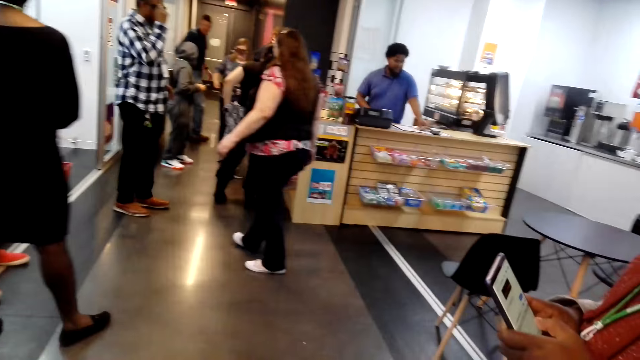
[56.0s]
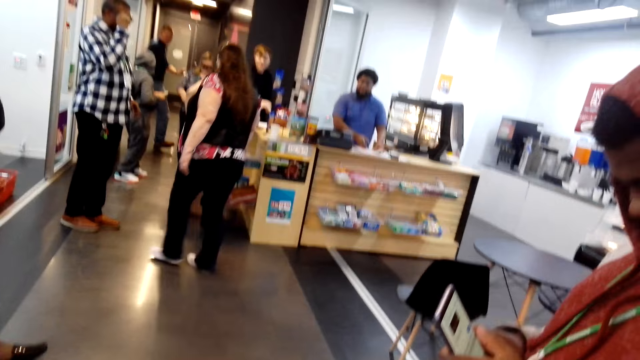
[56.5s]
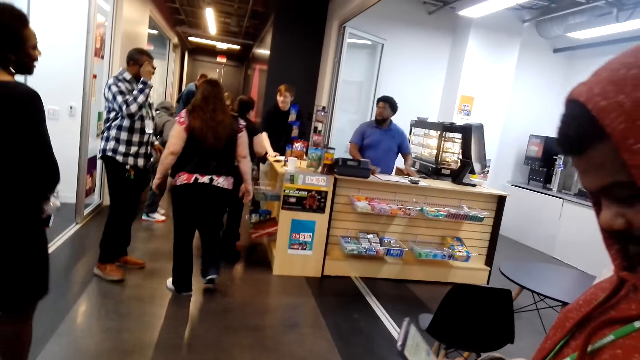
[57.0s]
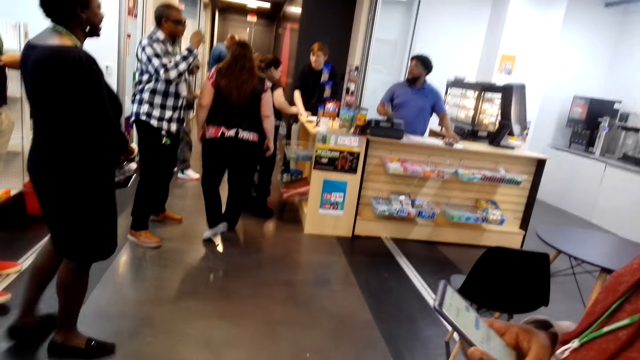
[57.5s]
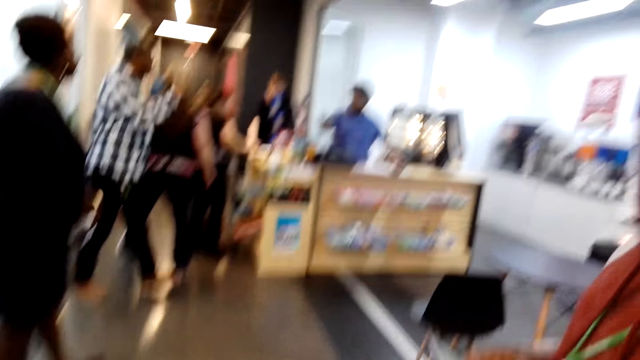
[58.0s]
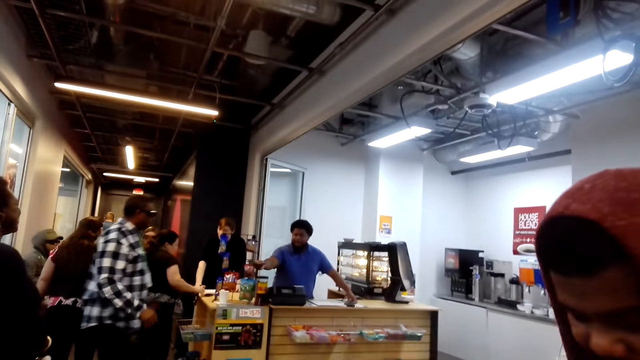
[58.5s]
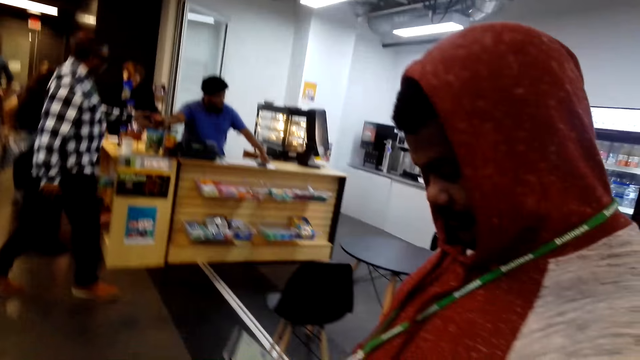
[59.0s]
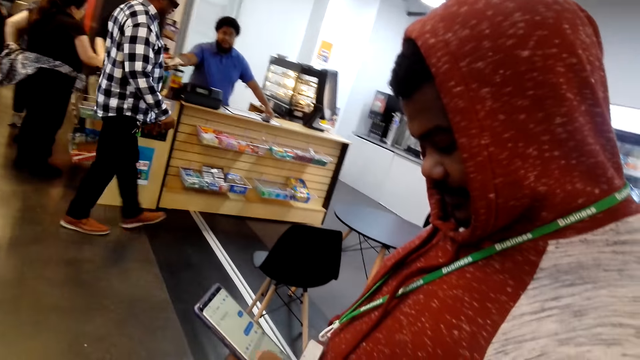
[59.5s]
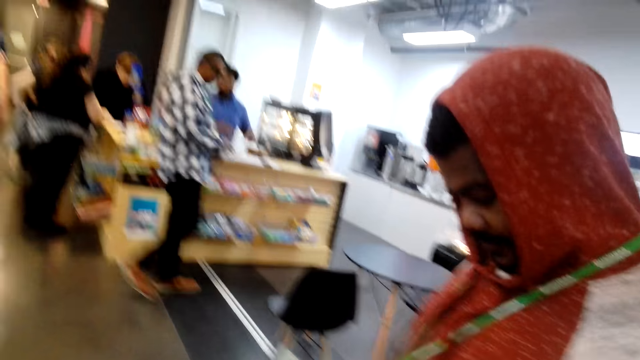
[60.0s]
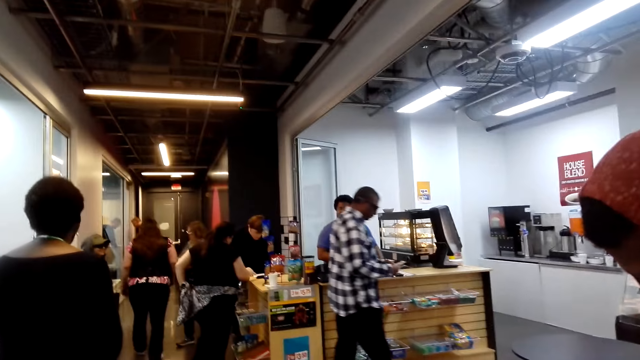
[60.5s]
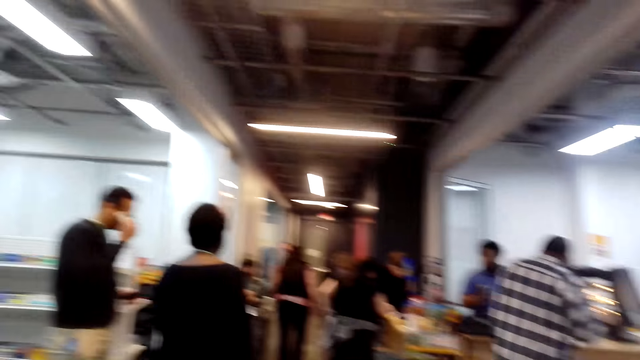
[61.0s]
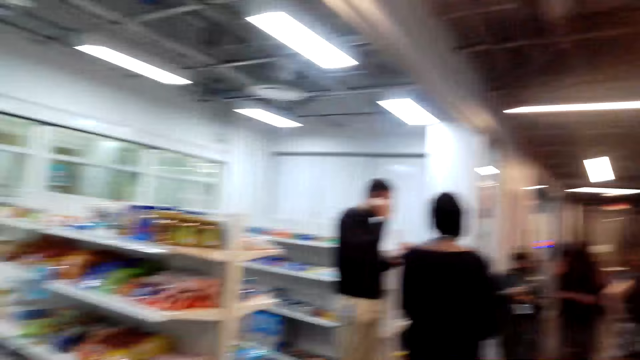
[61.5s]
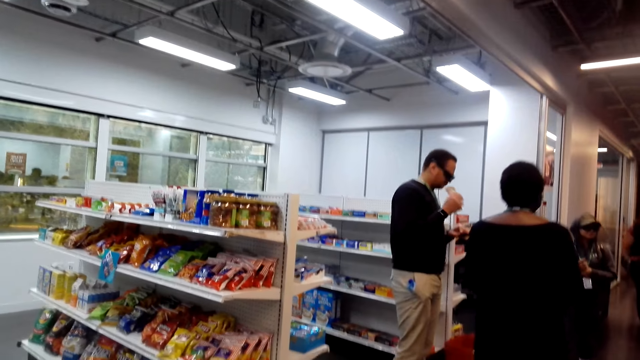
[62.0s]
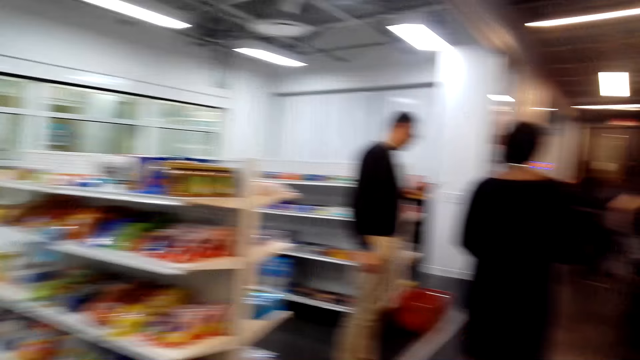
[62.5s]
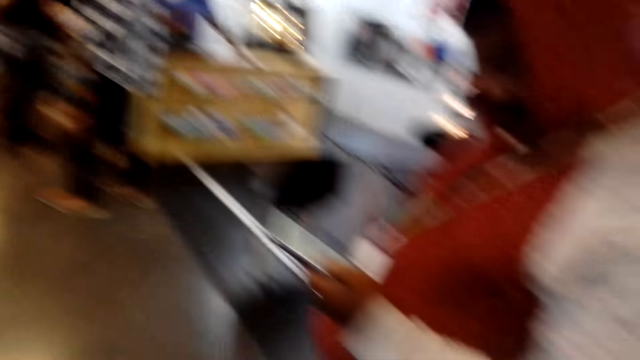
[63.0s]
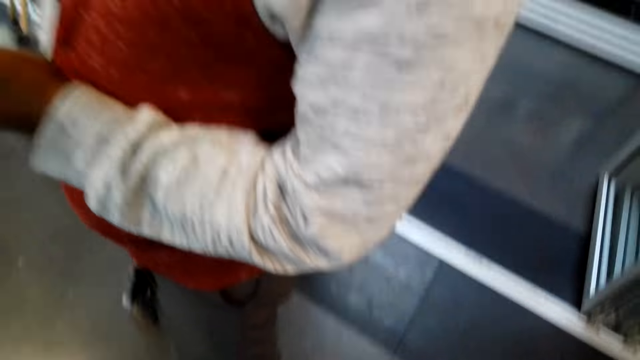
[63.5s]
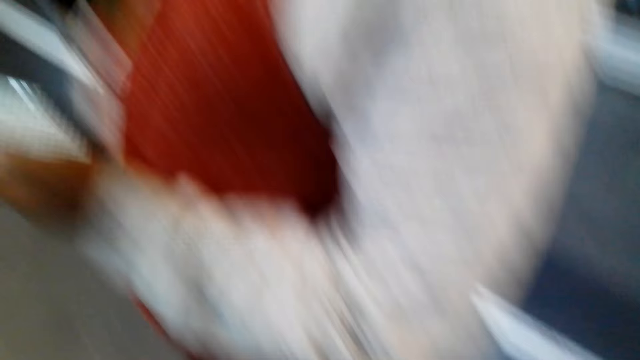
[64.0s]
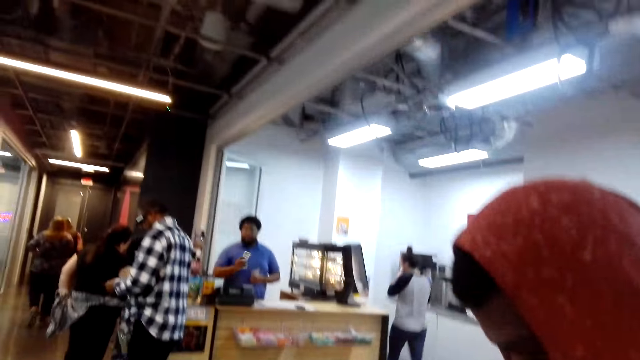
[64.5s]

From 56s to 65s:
The man uses the phone. The camera wearer looks around the mall. The man uses the phone. The camera wearer looks around.

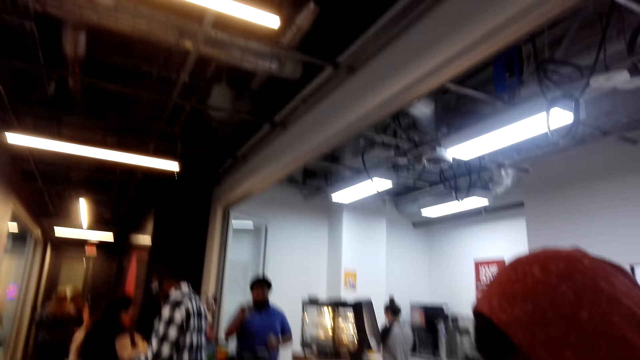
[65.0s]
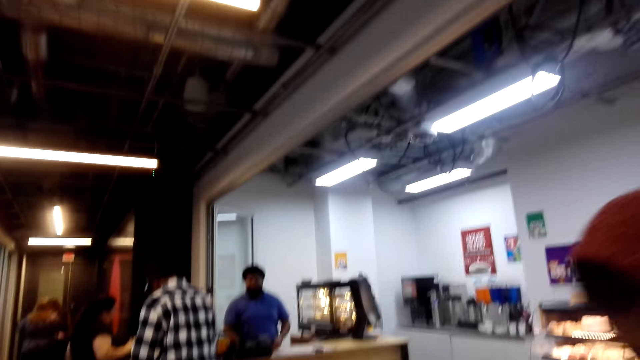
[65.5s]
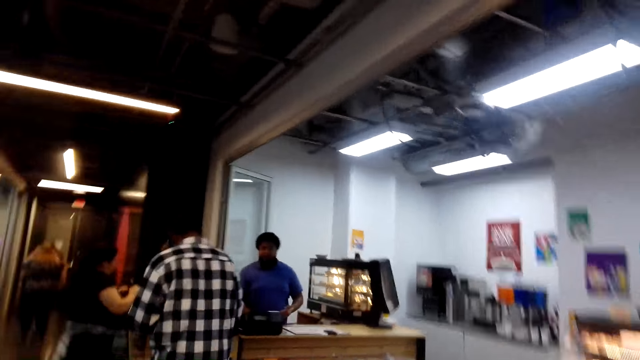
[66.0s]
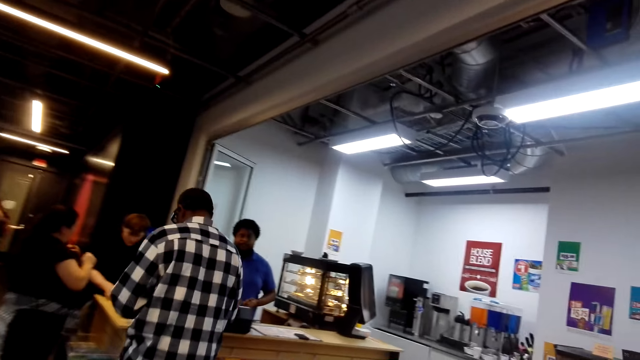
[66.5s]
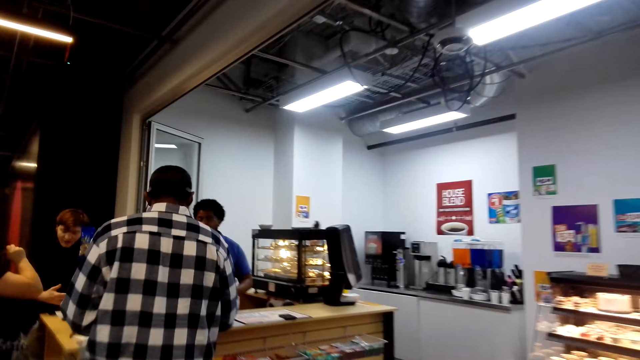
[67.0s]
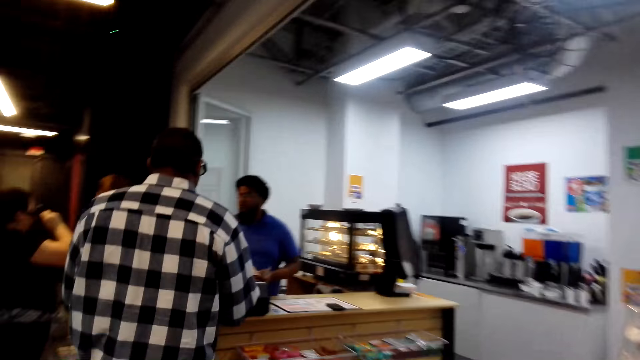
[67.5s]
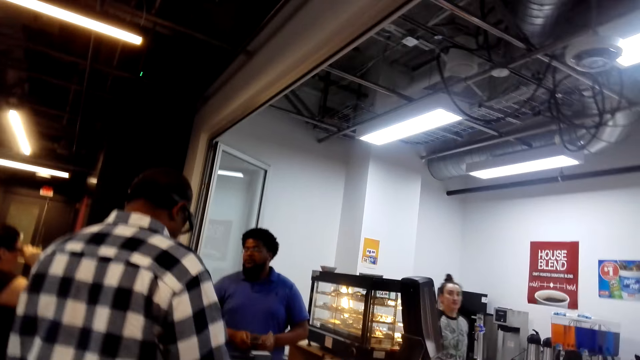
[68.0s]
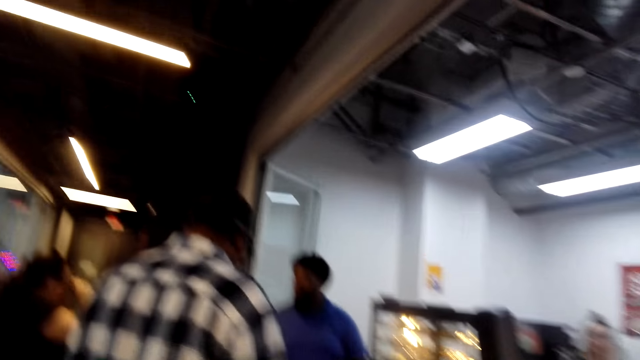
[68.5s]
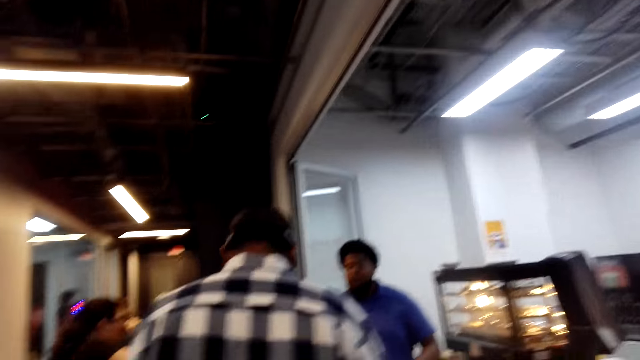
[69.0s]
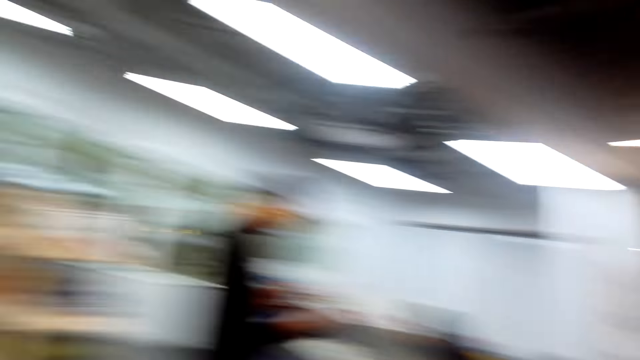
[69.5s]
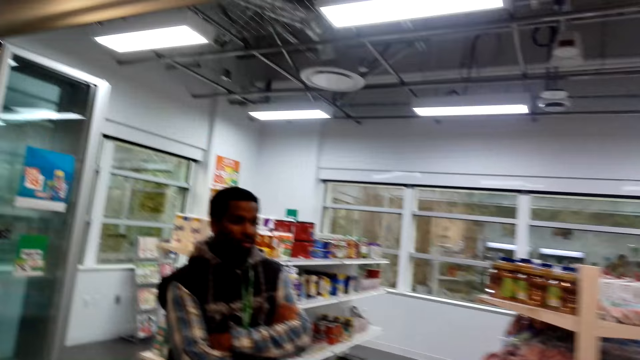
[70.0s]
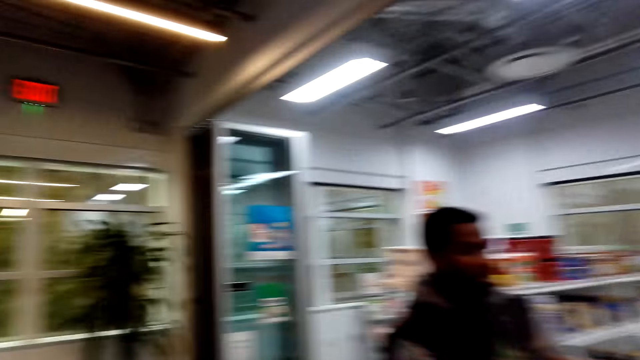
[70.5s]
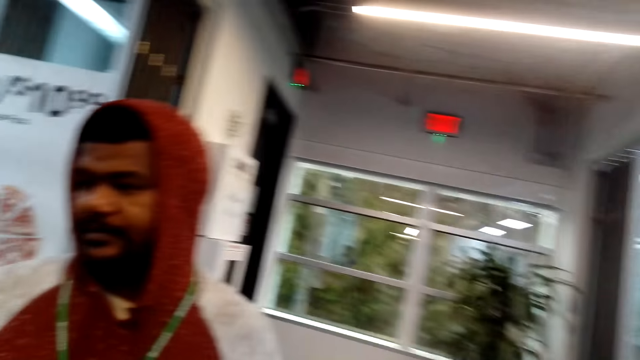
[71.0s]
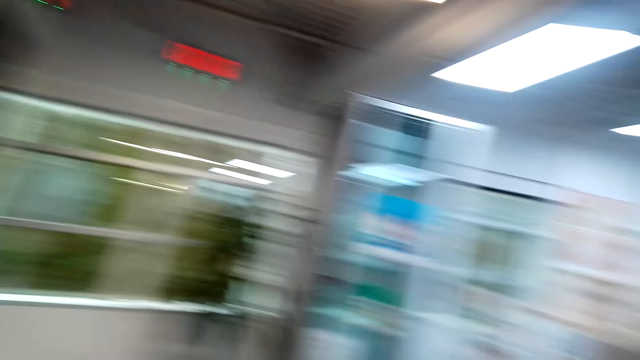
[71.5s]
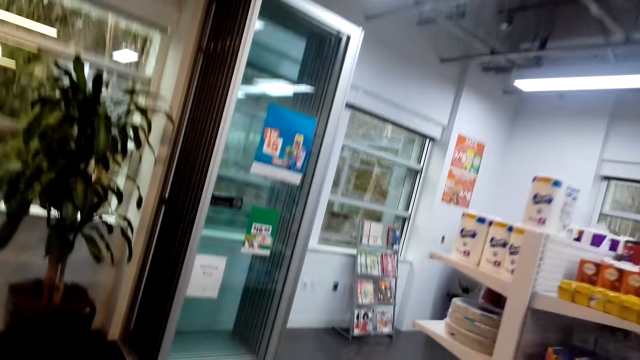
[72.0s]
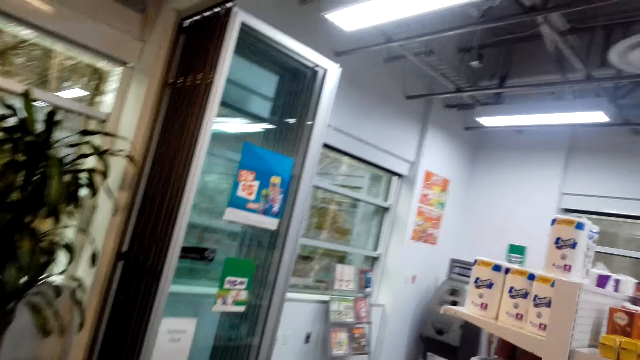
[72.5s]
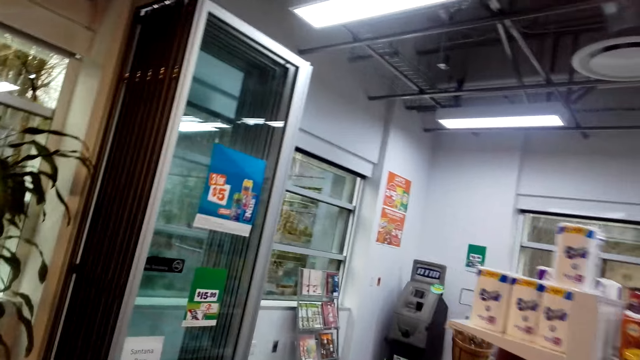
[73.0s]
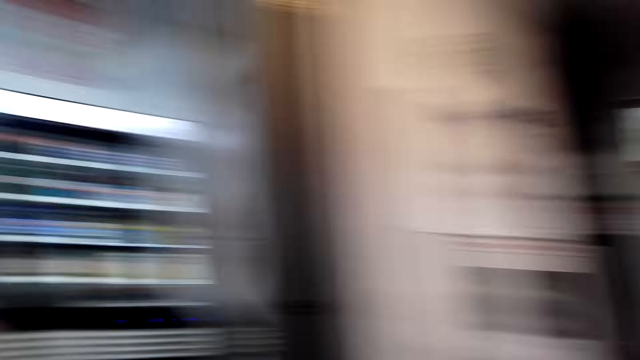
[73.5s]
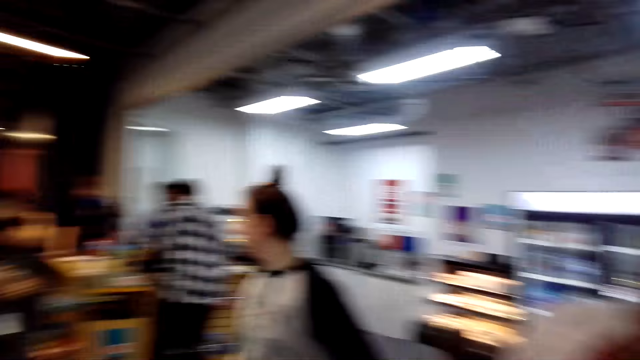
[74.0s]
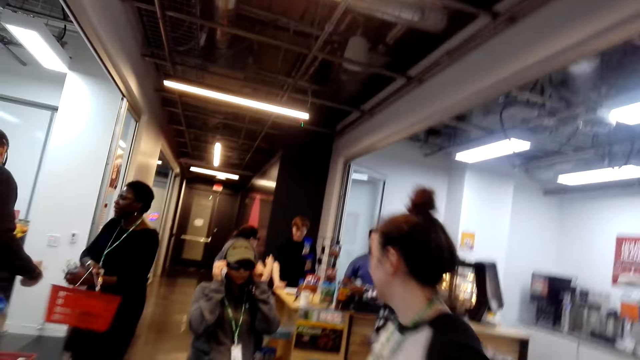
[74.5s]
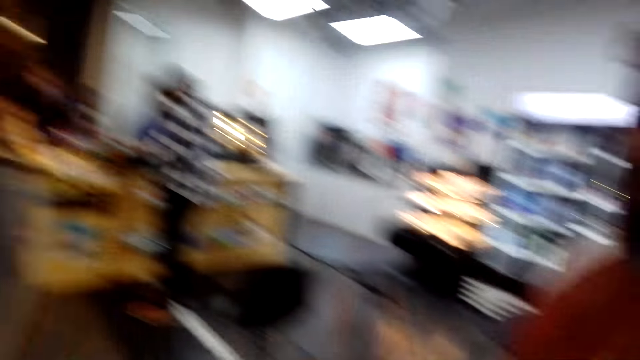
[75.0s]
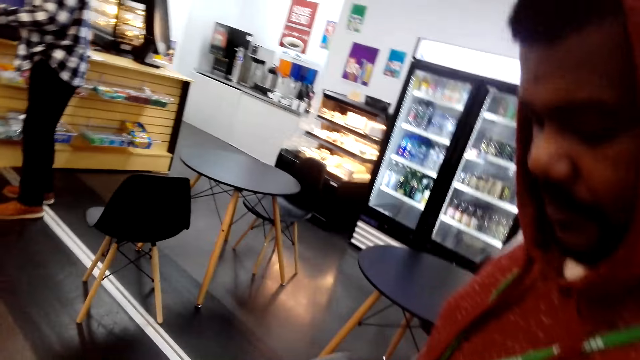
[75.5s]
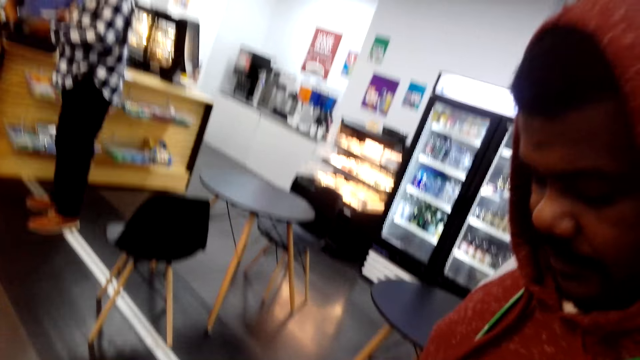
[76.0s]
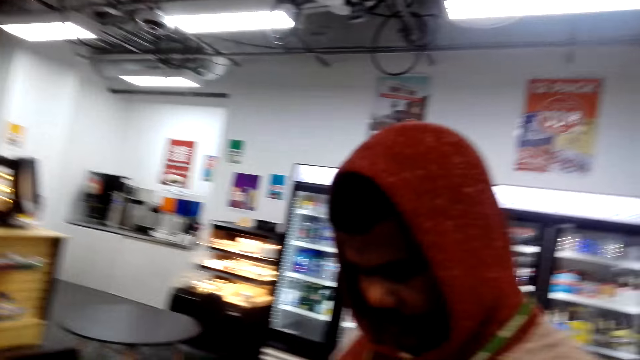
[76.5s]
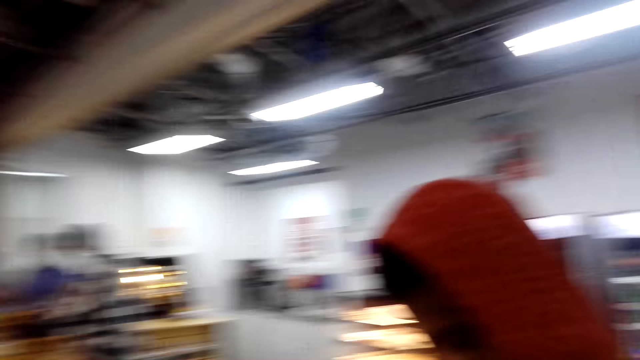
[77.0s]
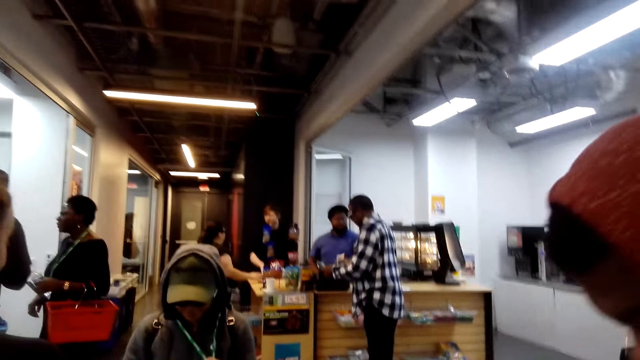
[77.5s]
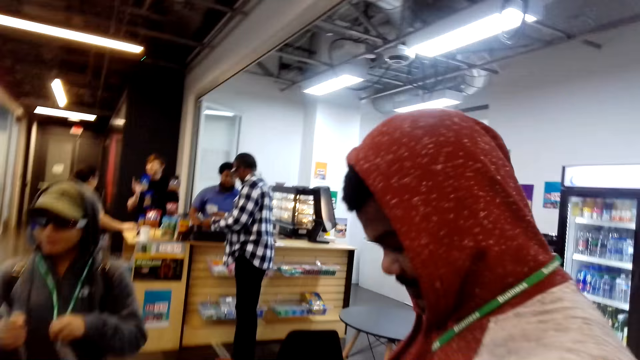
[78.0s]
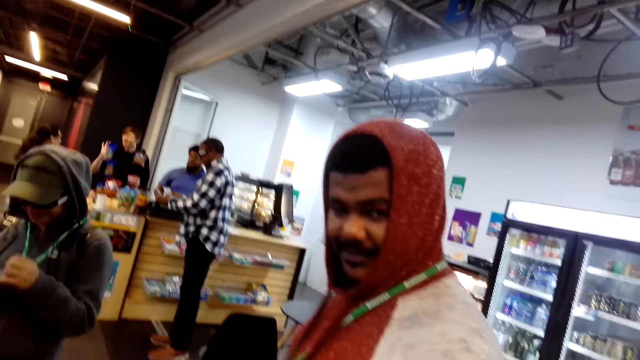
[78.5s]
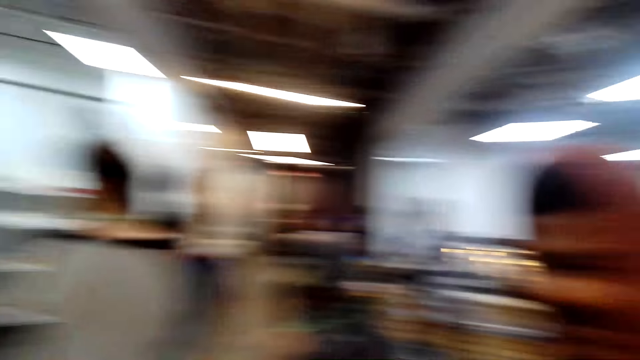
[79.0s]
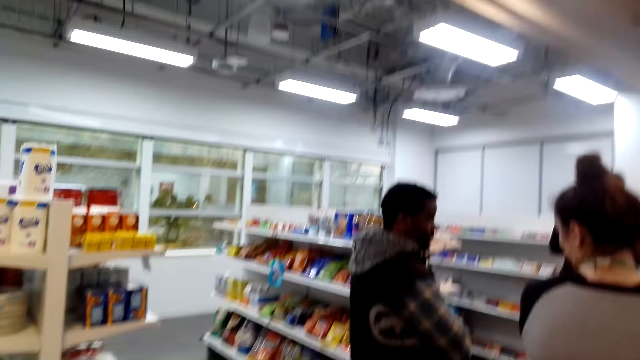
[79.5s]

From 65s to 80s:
The camera wearer converses with the man. They walk towards the counter. They look around the mall. The man stands in the mall. The camera wearer looks around the shop. They walk across the store. The man stands in the mall. The camera wearer converses with the man. They walk in the shop.
